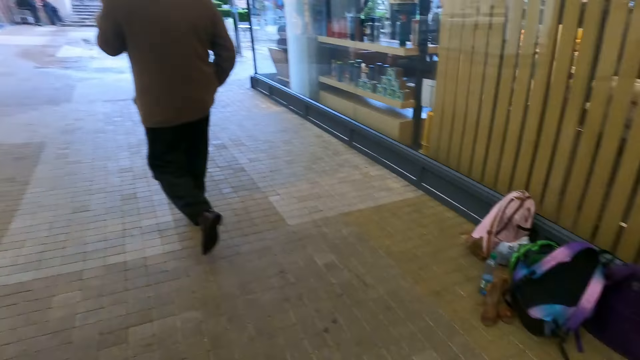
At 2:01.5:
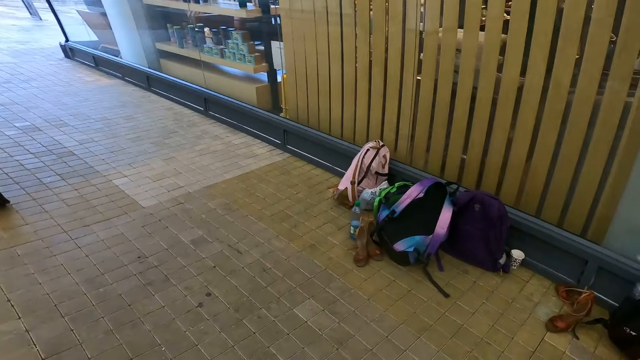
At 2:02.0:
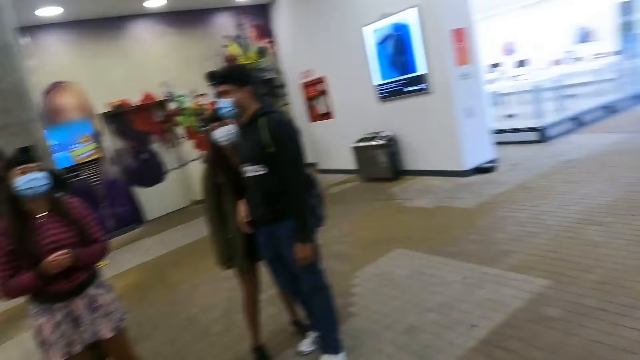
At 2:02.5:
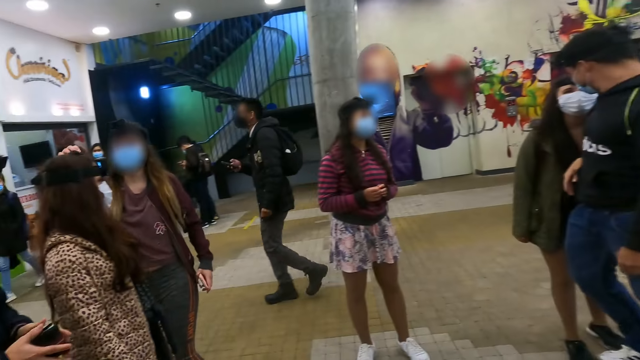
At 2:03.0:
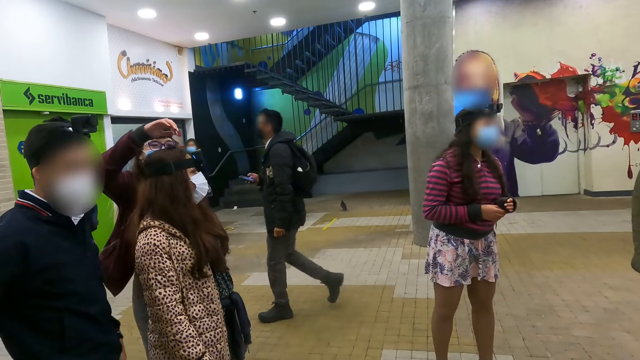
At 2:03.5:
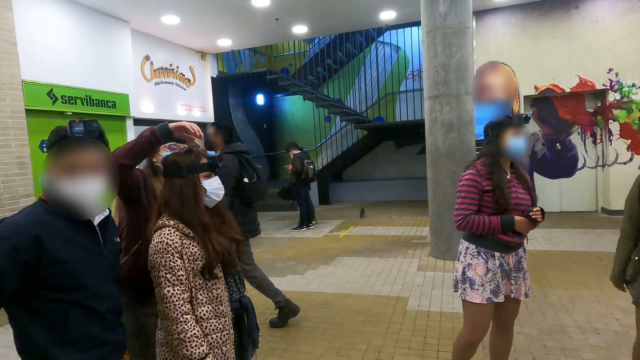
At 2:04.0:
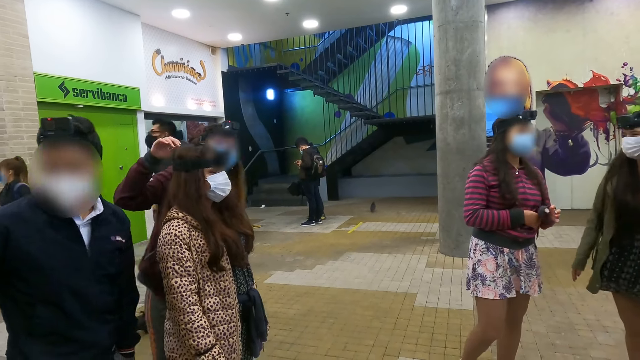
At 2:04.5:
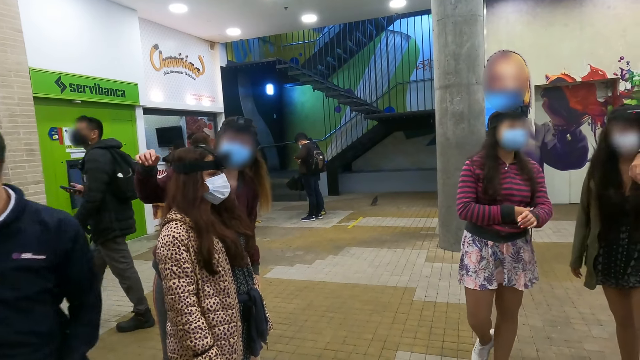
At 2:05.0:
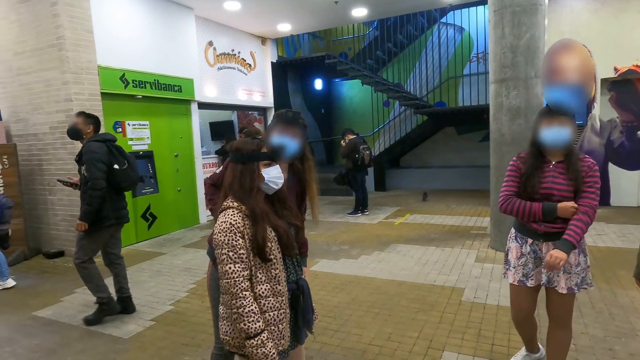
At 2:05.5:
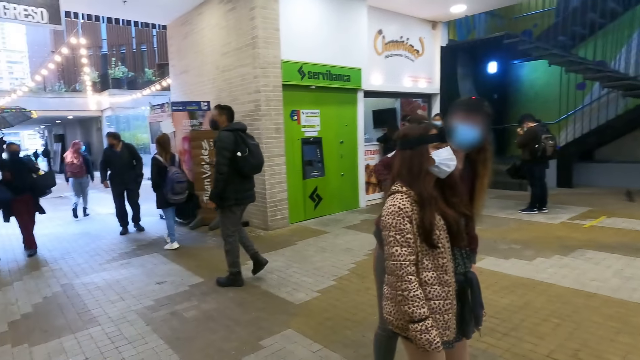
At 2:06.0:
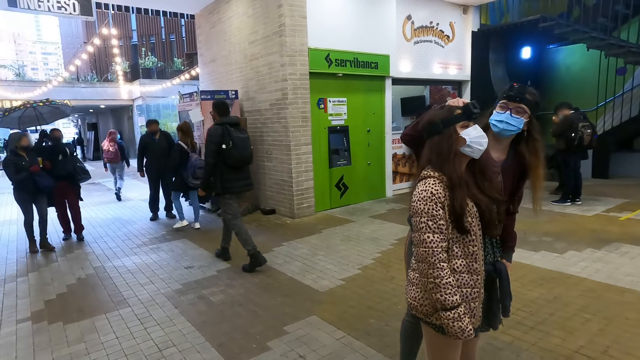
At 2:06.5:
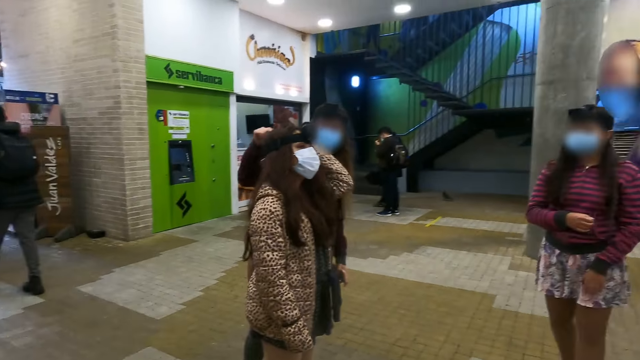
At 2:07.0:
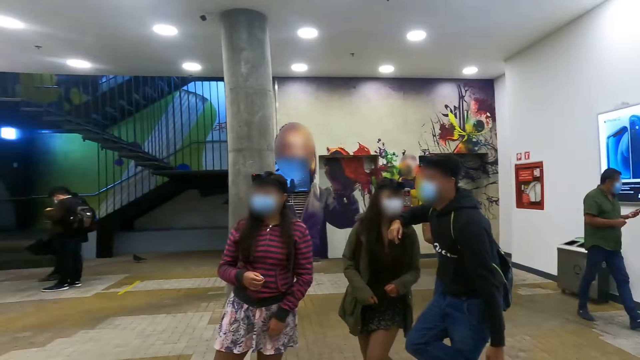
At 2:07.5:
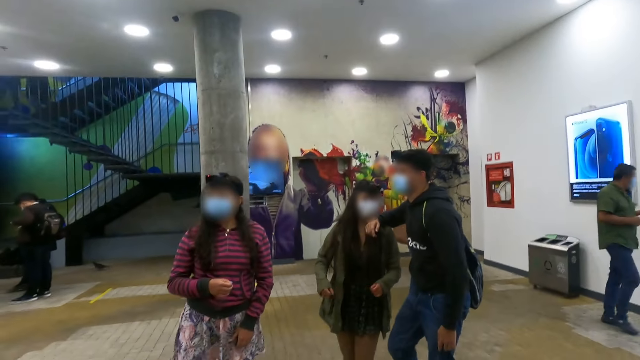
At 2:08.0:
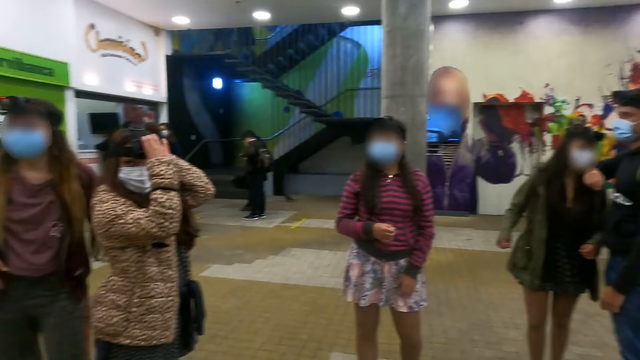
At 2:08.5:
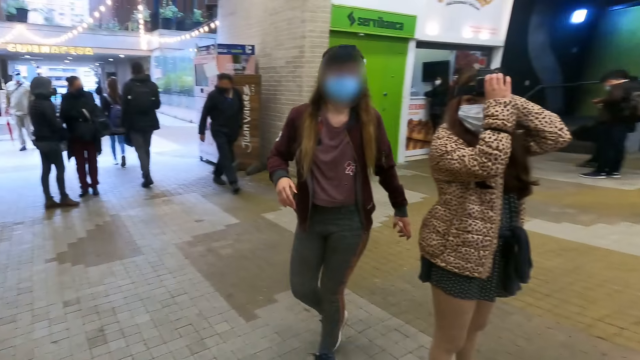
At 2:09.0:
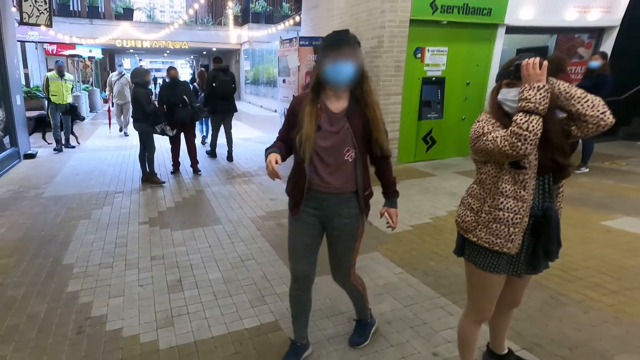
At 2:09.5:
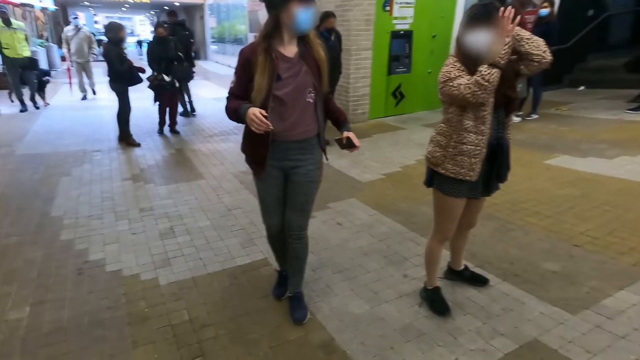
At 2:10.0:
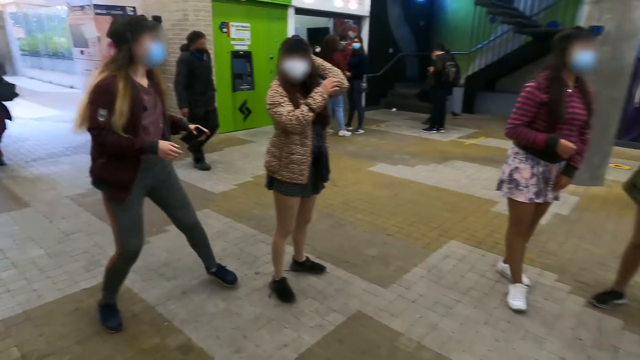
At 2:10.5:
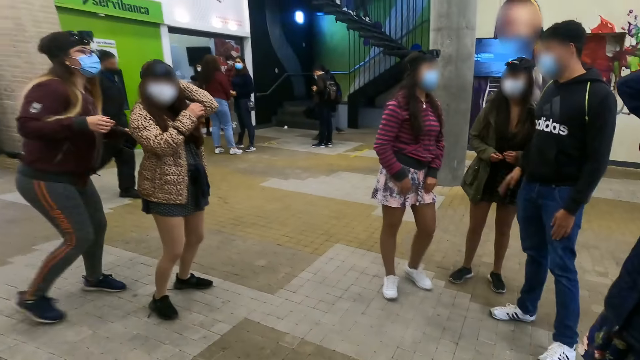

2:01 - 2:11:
A woman walks towards another woman. The first woman interacts with the other woman. A man walks towards the camera wearer. The first woman interacts with the other woman. A third woman interacts with a person. The first woman walks about the compound. The other woman fixes her camera.

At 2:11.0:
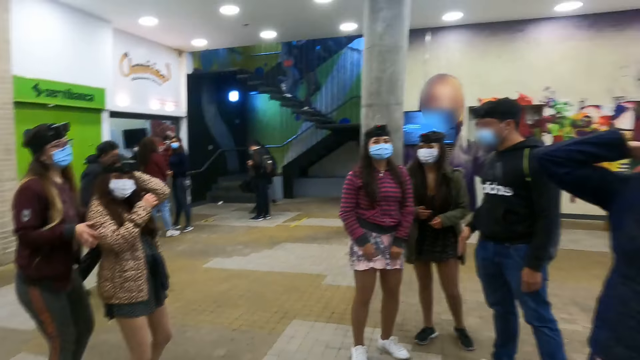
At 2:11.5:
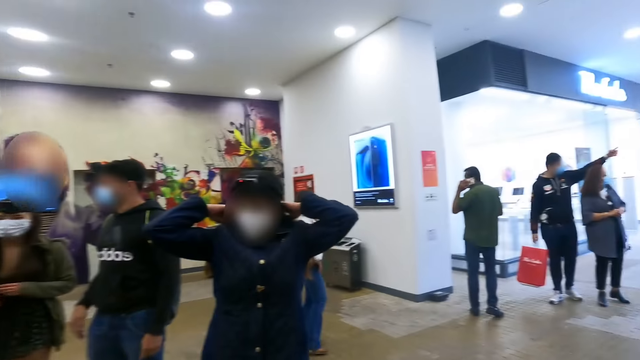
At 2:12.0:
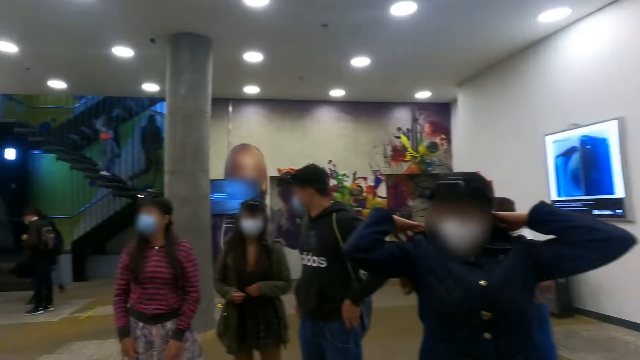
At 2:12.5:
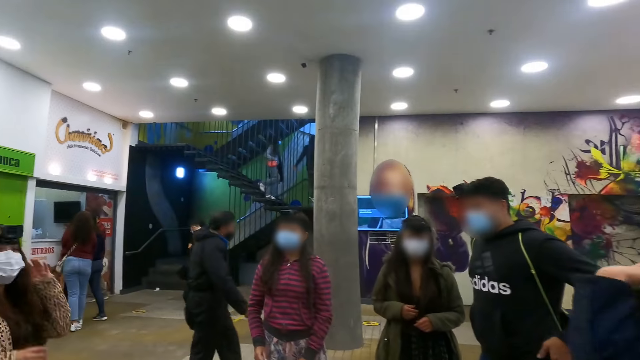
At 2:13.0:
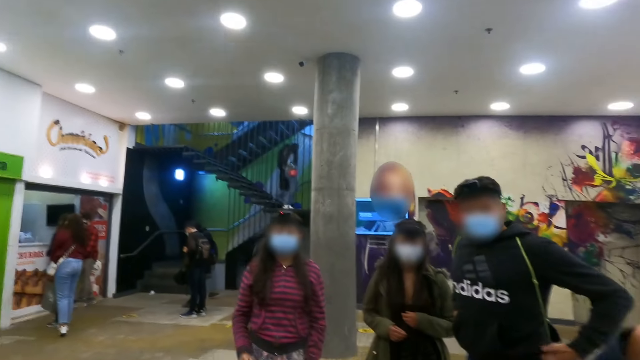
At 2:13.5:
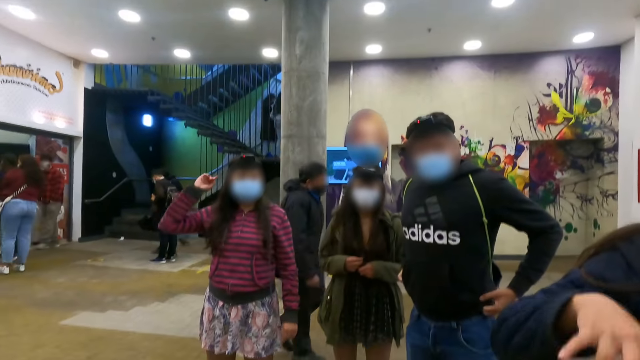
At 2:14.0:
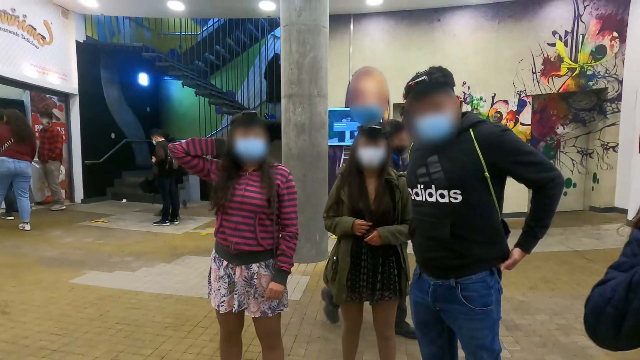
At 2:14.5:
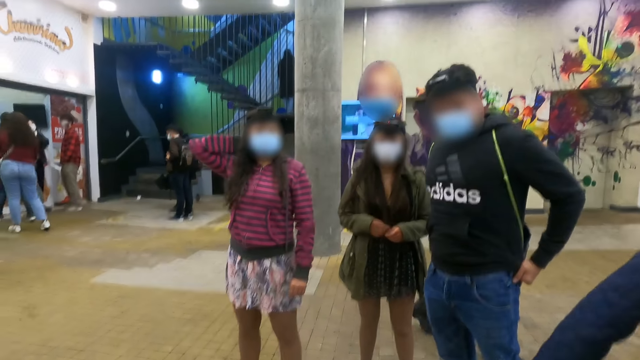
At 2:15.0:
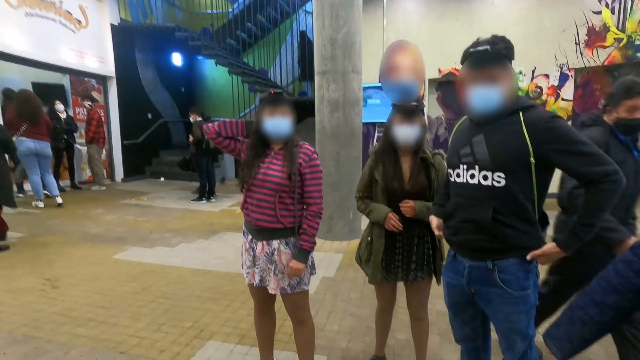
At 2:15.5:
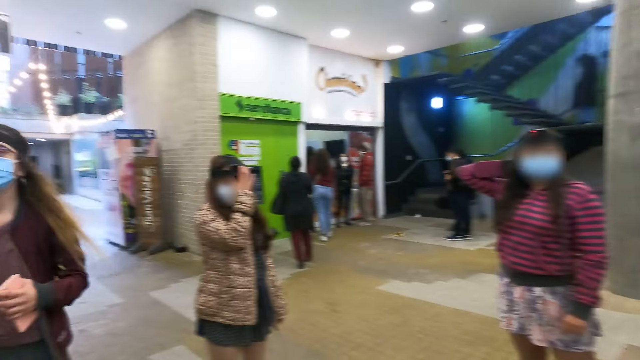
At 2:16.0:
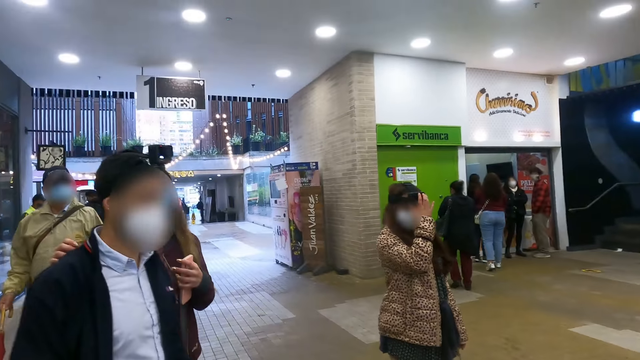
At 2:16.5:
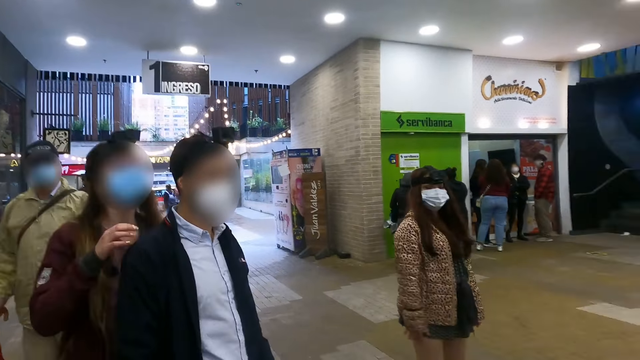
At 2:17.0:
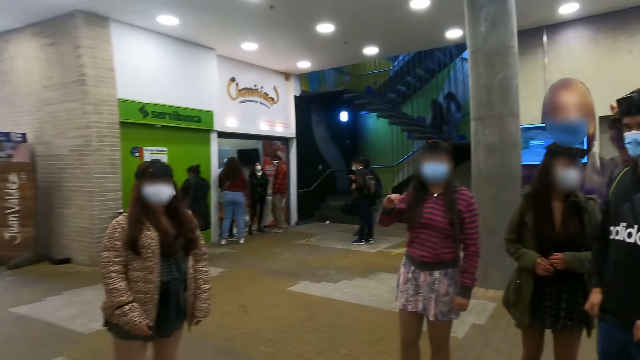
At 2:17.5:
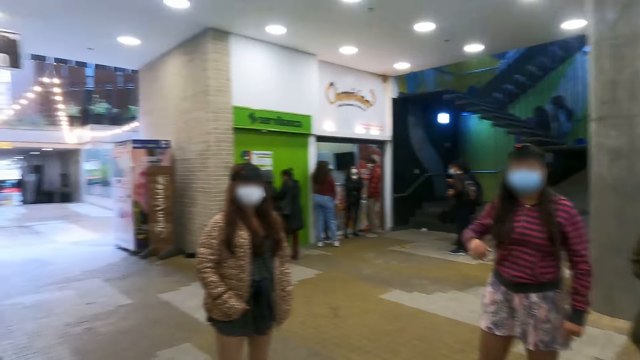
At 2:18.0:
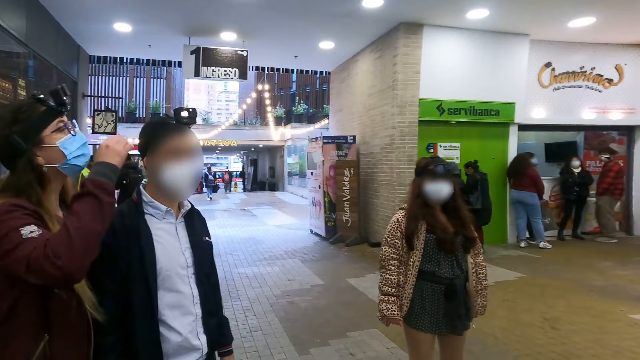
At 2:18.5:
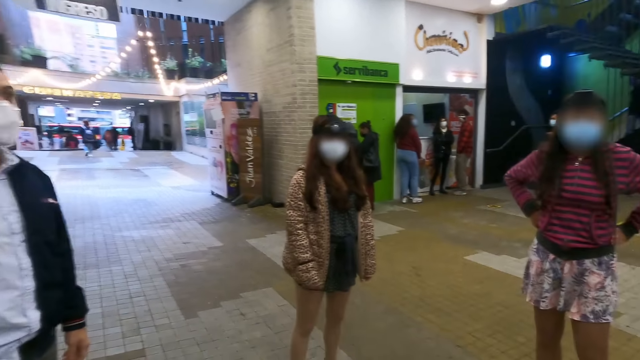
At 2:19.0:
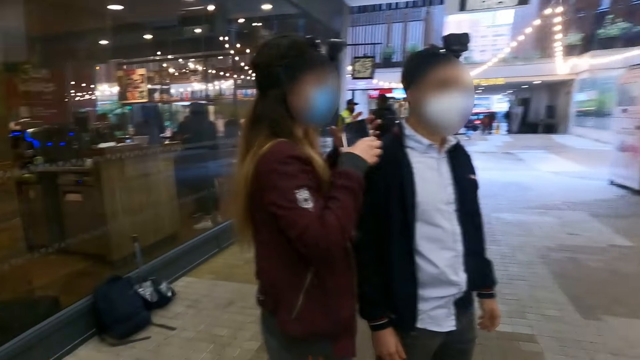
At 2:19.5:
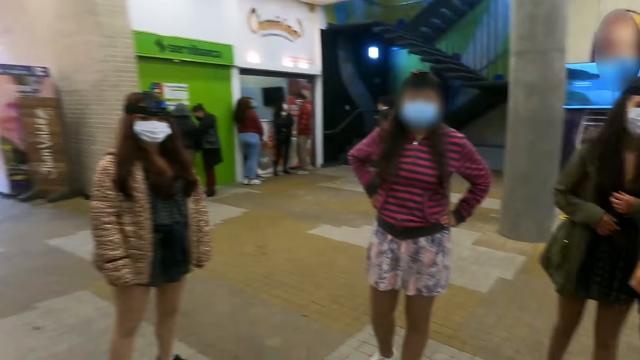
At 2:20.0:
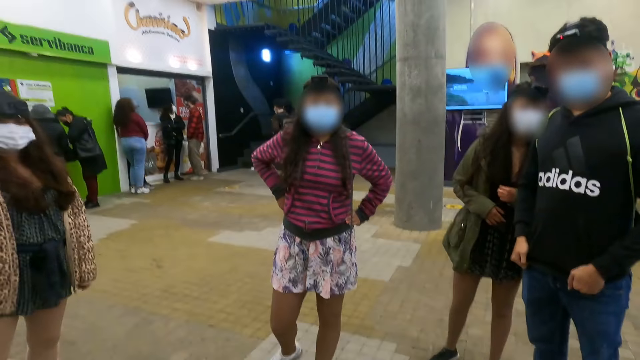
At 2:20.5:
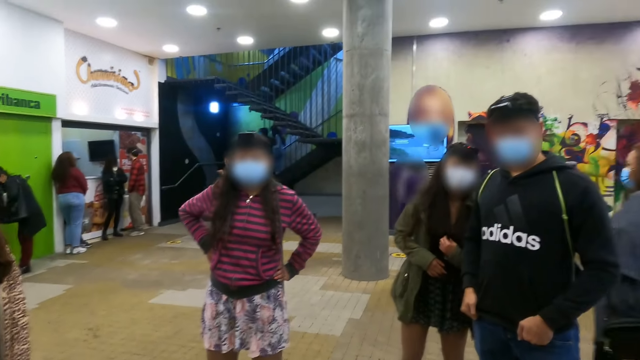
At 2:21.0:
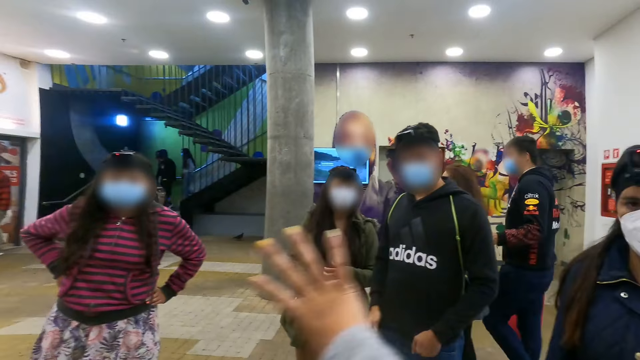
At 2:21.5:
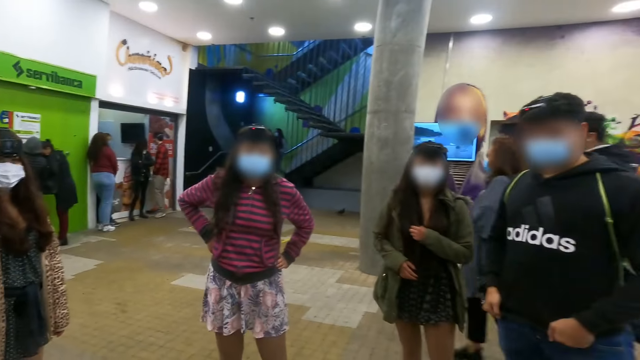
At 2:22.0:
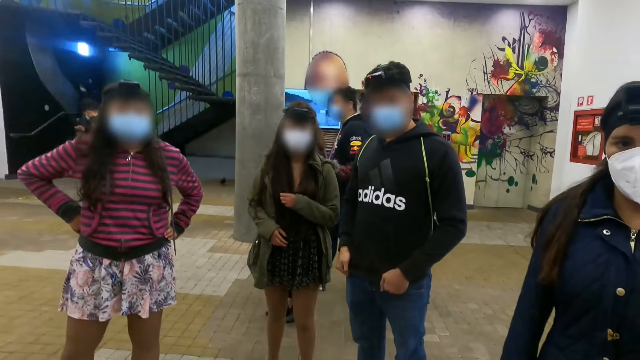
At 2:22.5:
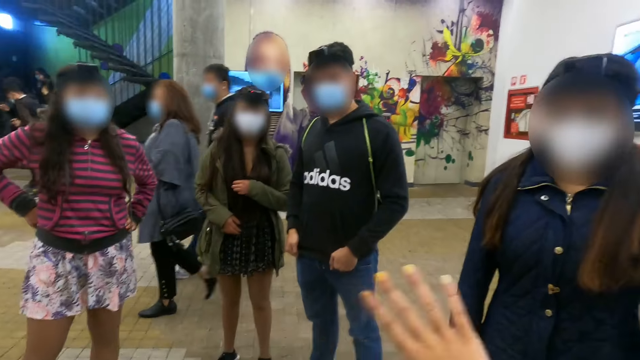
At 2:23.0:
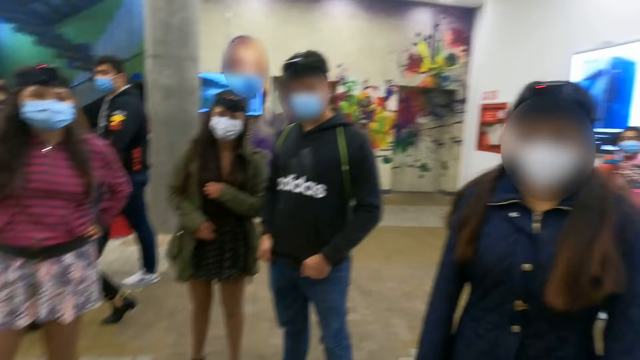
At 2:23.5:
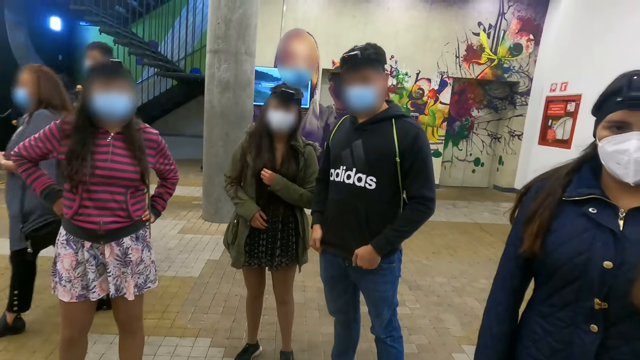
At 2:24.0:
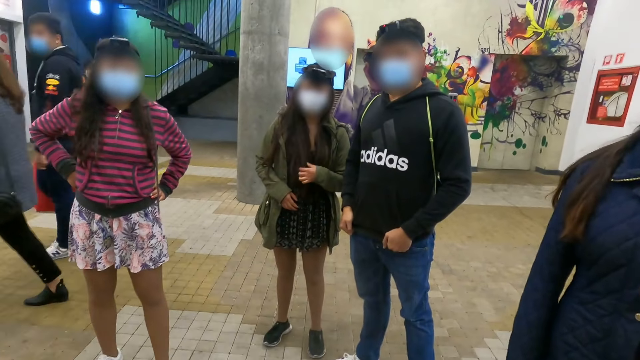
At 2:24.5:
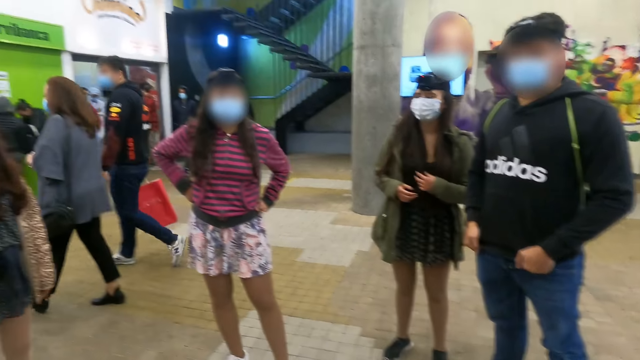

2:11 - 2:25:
A woman fixes her camera. The camera wearer stares at three people. They interact with a woman. They look around. Another woman walks towards a person. The camera wearer looks around. They interact with seven people. They interact with a woman. They interact with another woman. They interact with a man.
